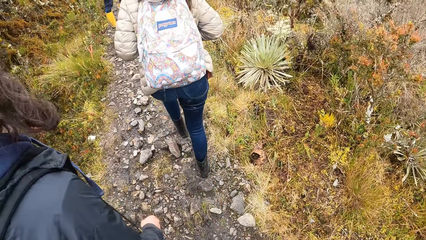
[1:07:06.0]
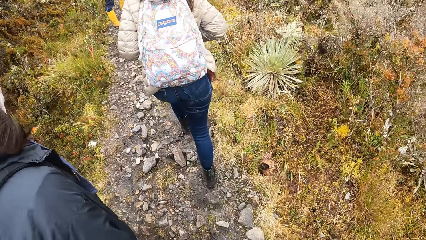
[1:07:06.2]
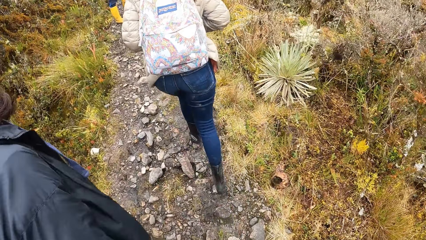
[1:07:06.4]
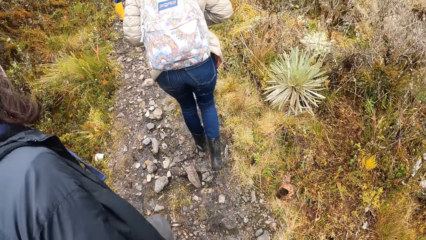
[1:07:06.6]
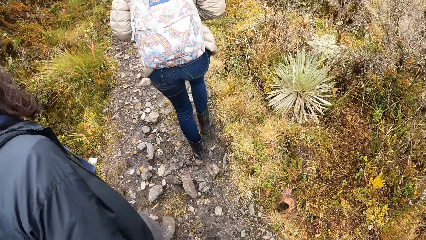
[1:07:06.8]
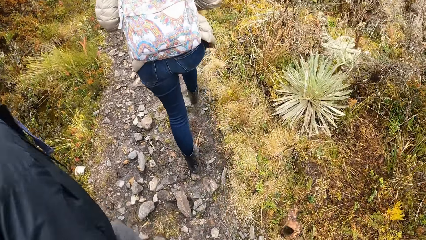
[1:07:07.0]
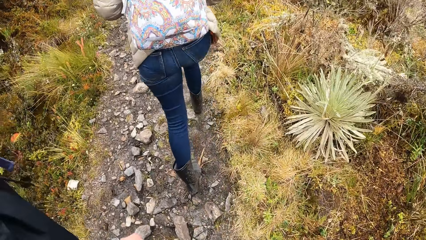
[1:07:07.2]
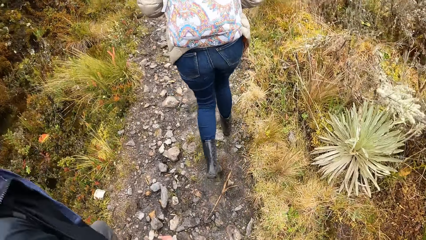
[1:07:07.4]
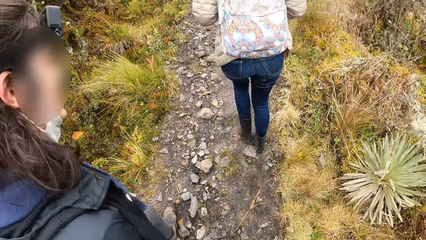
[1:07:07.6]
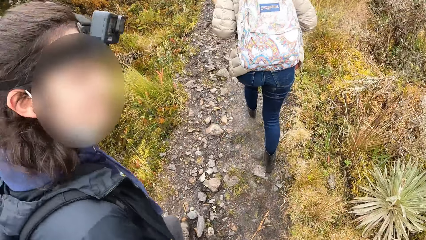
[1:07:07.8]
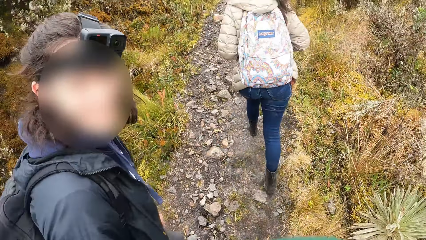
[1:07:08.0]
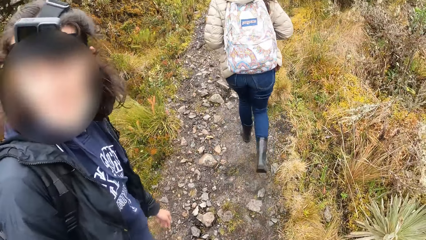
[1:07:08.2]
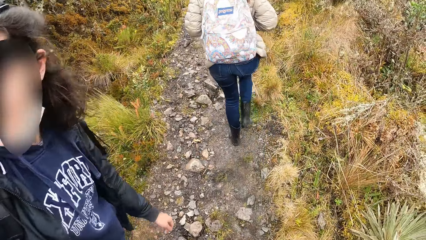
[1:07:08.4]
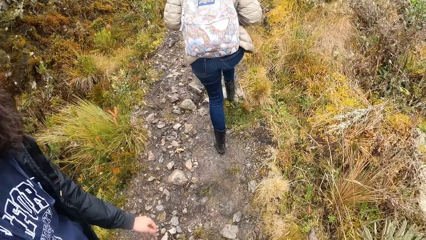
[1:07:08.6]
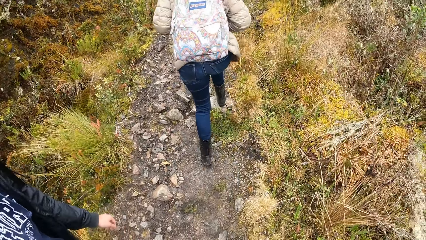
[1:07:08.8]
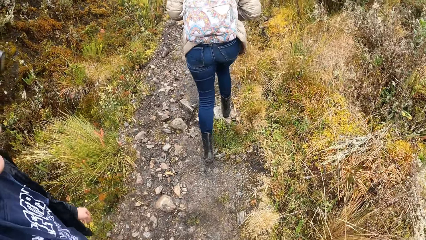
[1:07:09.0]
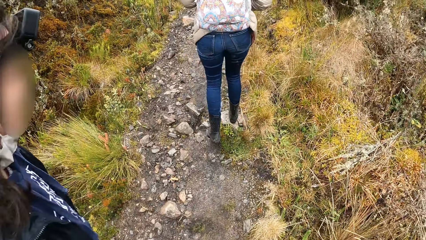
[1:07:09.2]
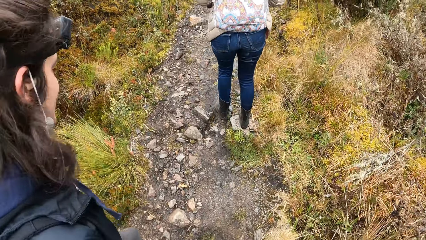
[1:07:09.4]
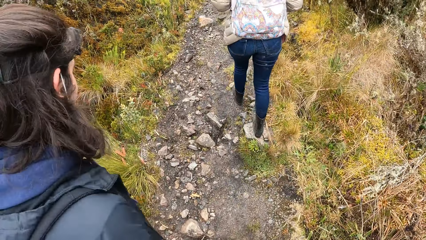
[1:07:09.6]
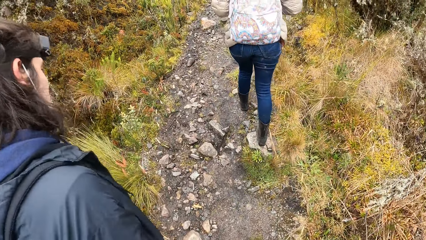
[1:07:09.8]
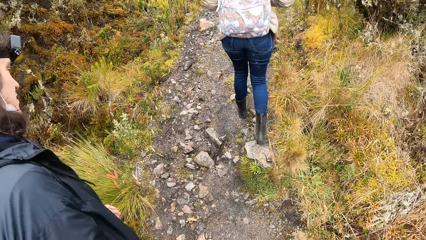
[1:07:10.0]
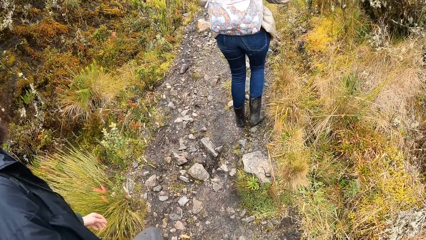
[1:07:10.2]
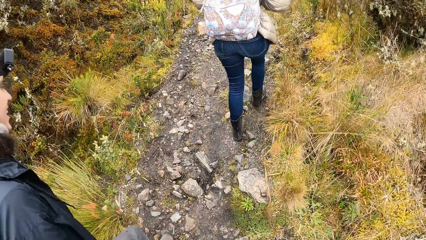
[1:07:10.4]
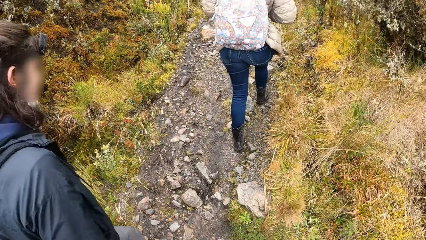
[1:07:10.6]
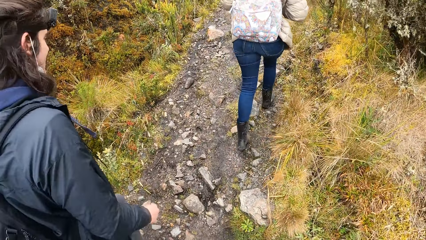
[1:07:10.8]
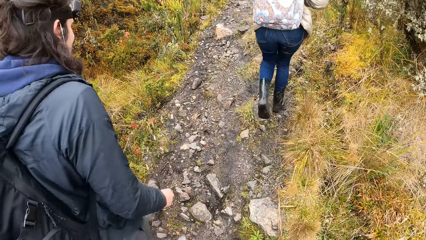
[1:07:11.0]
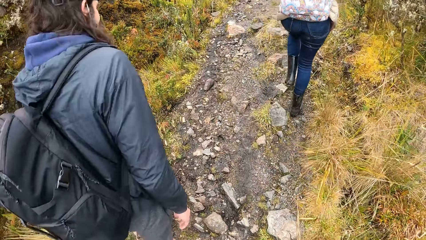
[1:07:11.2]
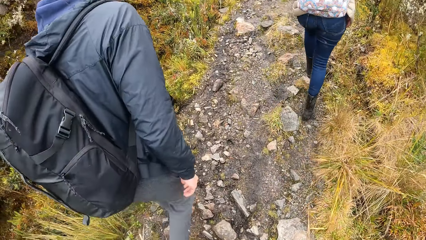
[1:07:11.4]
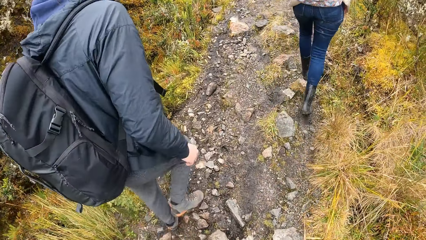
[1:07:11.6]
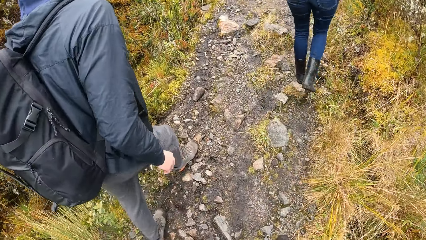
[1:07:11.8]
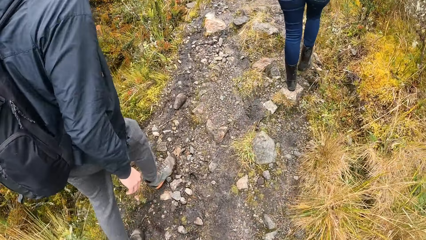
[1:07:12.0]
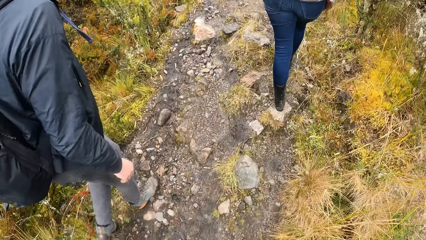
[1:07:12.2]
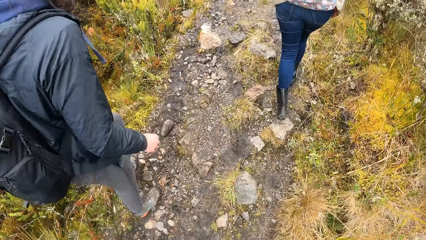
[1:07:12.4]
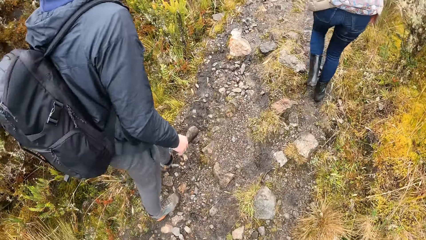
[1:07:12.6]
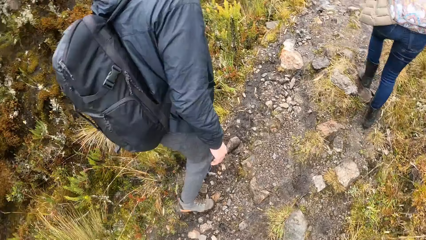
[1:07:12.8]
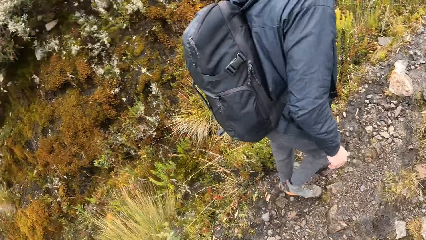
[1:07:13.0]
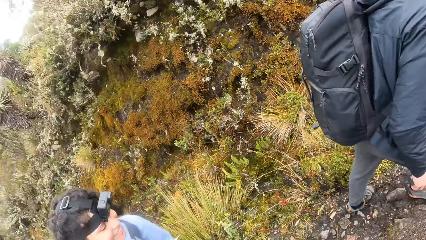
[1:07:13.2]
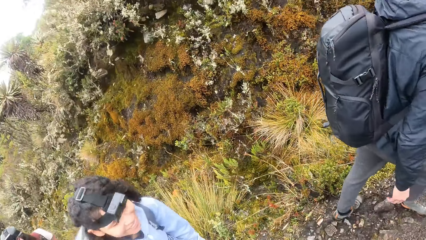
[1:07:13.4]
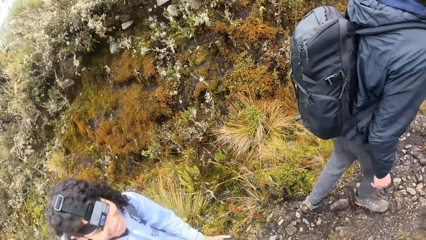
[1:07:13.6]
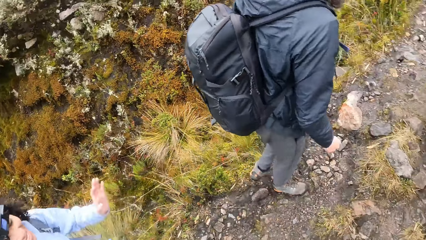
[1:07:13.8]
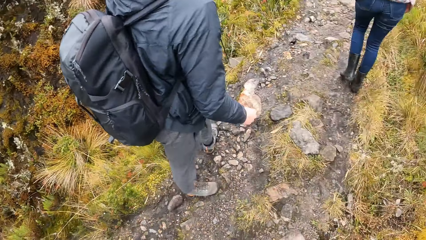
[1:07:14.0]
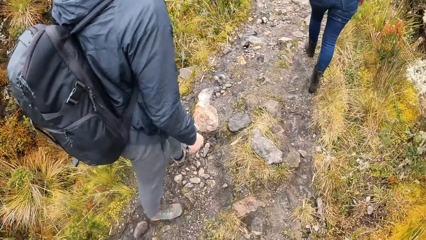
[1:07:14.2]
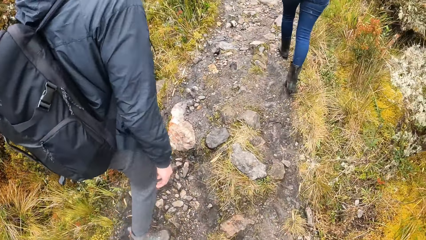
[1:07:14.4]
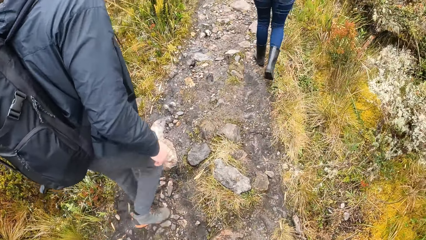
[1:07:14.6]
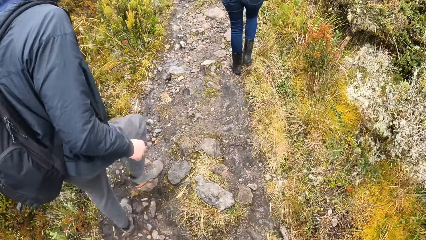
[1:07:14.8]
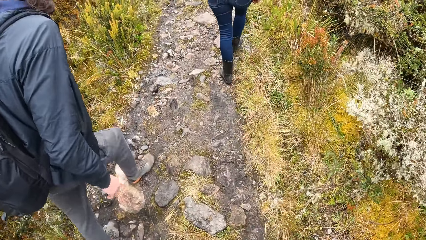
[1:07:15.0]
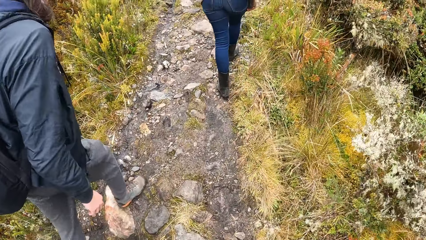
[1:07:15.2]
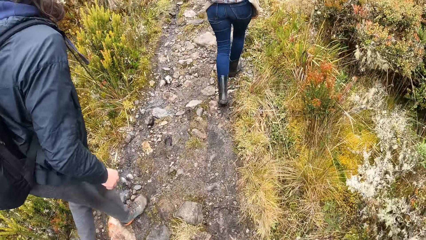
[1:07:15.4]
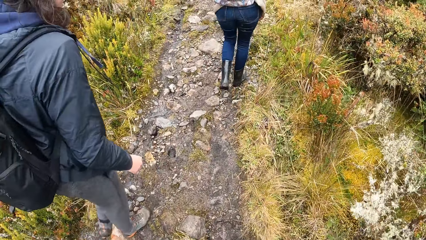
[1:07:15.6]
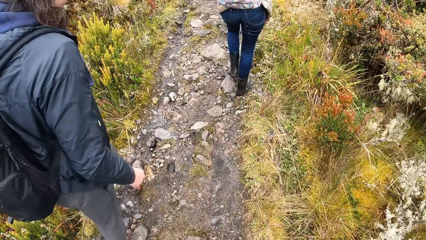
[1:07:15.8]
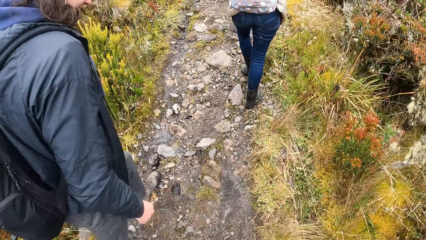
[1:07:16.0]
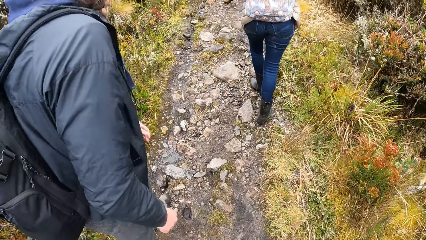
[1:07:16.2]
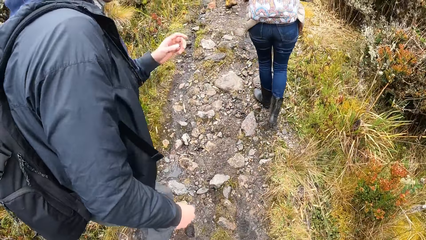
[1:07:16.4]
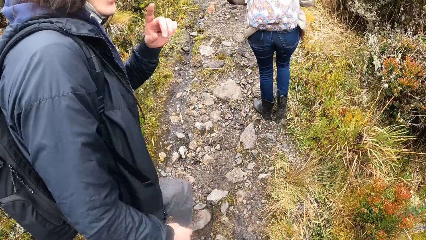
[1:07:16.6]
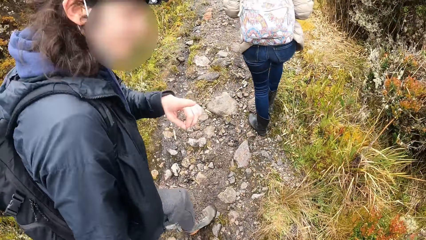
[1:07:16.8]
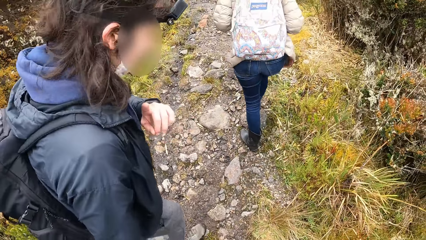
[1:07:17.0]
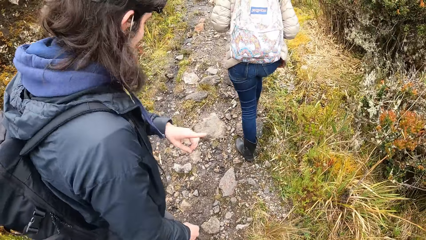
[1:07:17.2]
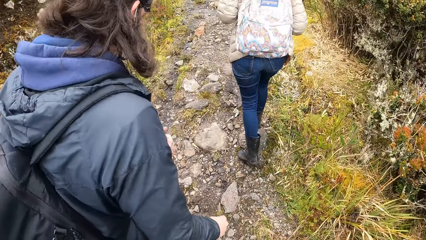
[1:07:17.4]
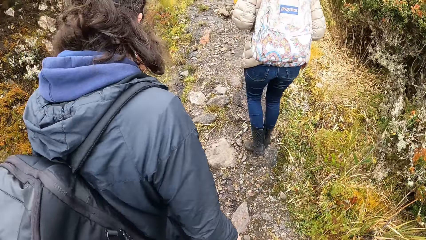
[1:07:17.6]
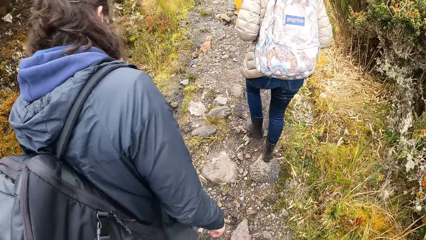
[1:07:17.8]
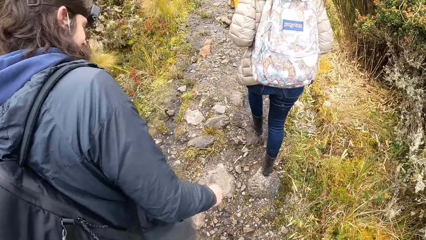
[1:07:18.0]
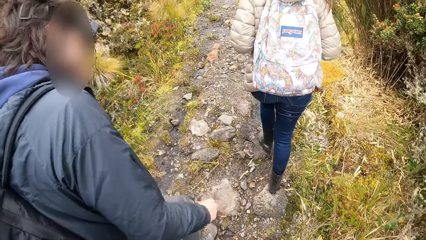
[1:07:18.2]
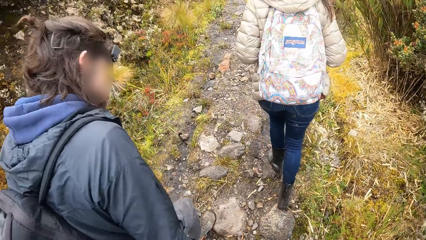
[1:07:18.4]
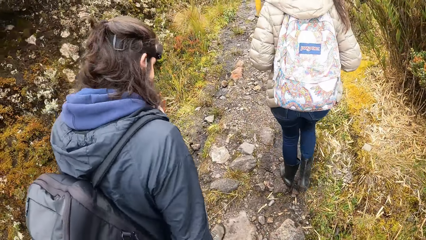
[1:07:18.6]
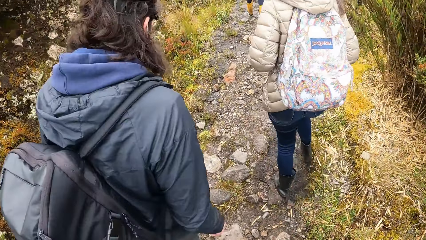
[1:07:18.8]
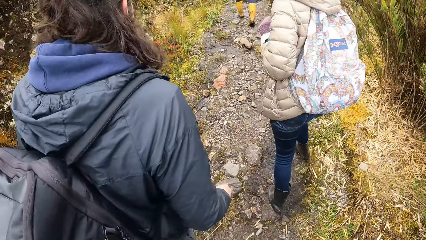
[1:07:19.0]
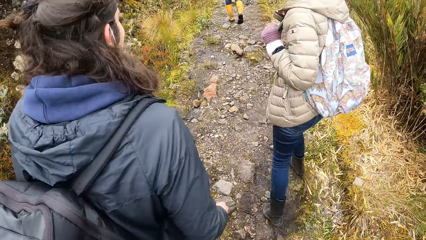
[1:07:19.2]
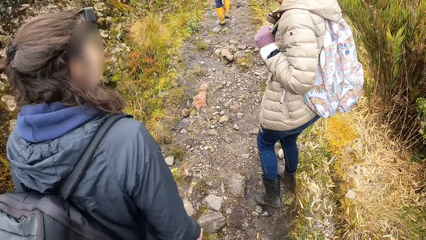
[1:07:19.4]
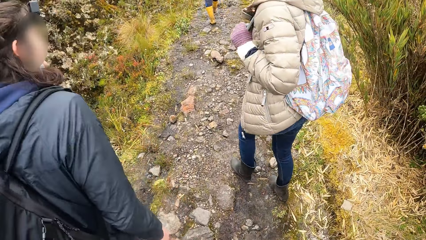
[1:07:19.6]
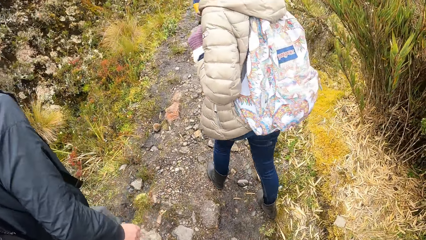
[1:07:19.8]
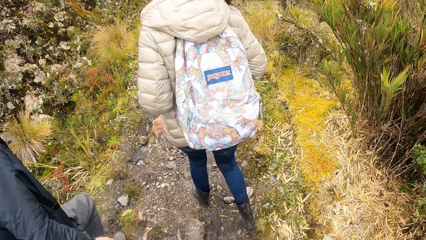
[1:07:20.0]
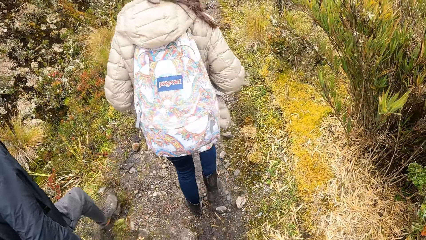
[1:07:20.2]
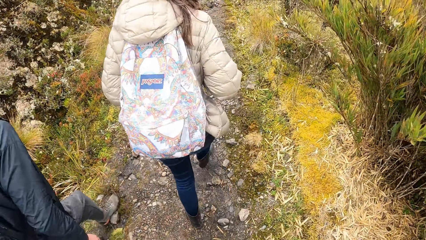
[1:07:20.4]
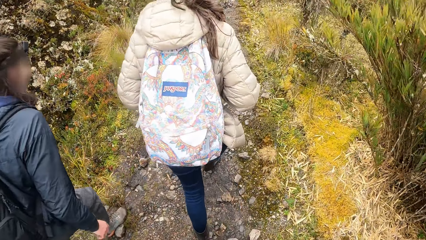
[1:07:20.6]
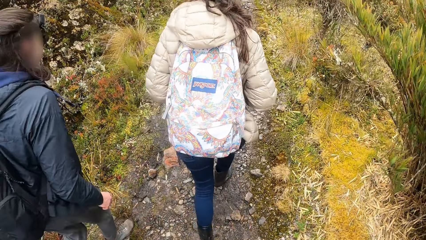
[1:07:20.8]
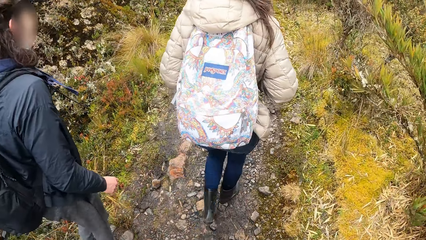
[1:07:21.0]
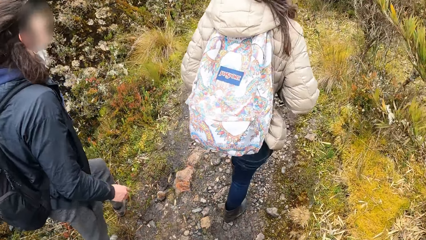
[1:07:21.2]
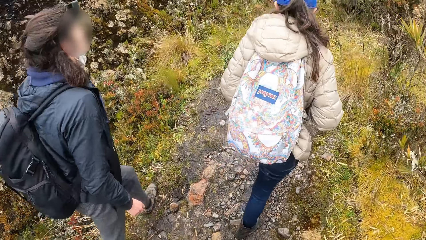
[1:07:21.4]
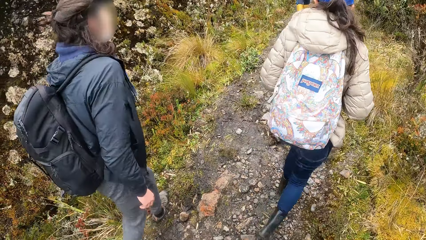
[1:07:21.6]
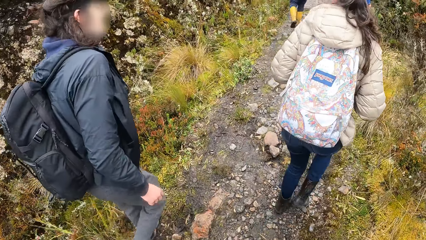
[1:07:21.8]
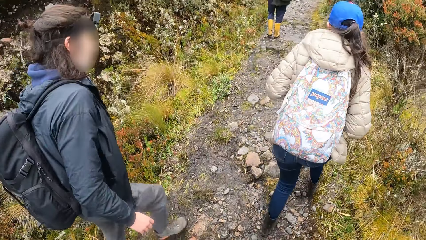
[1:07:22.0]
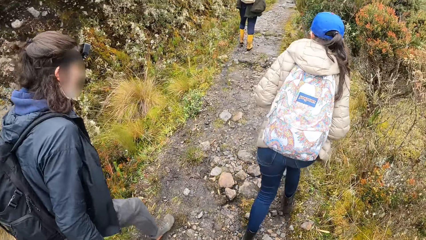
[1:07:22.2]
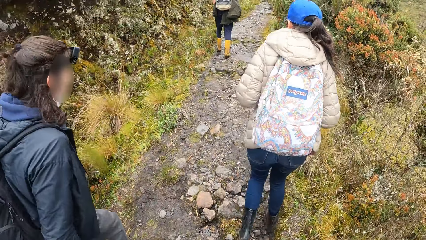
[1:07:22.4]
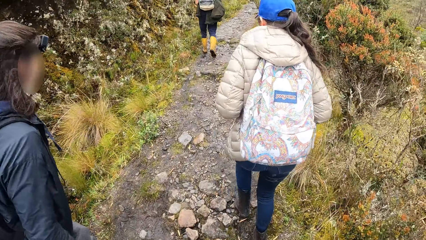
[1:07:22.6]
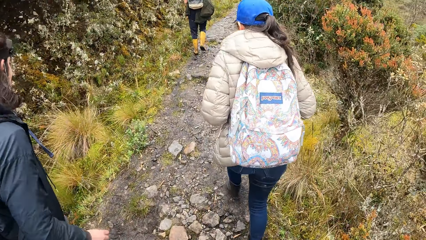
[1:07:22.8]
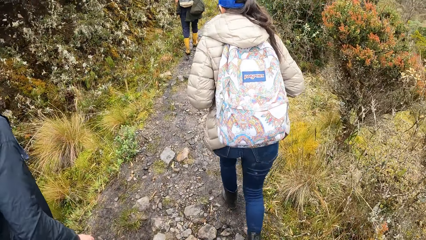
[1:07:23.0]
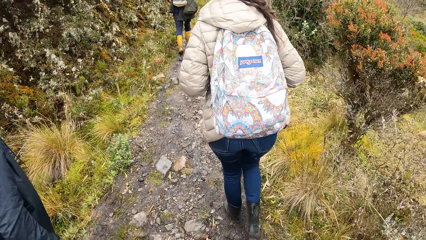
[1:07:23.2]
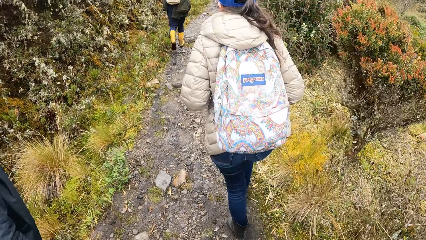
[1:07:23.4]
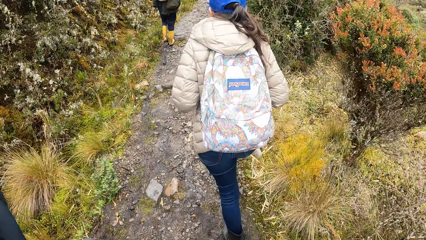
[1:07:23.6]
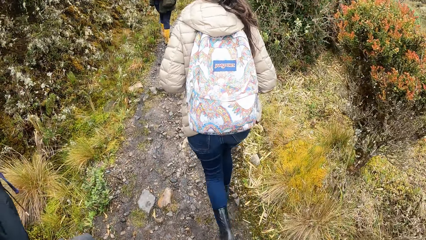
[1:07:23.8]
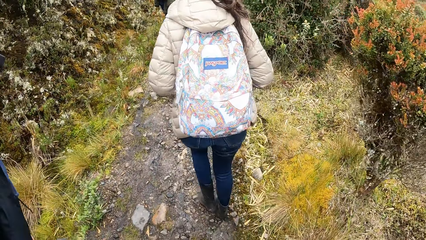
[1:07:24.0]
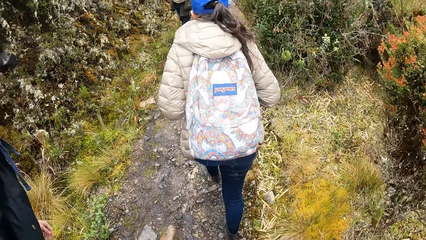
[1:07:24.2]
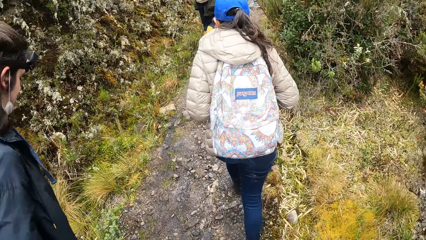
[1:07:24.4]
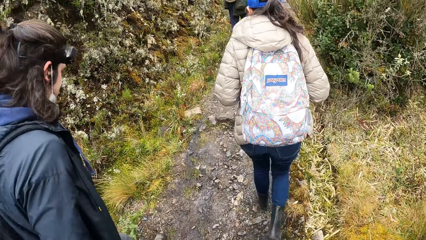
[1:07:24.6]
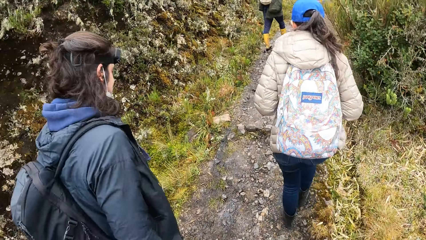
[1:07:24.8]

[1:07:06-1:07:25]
A man turns around. The man walks around. The camera wearer looks around. A woman climbs the mountain. The man climbs the mountain. Another woman goes up the mountain. The camera wearer climbs up the mountain.
